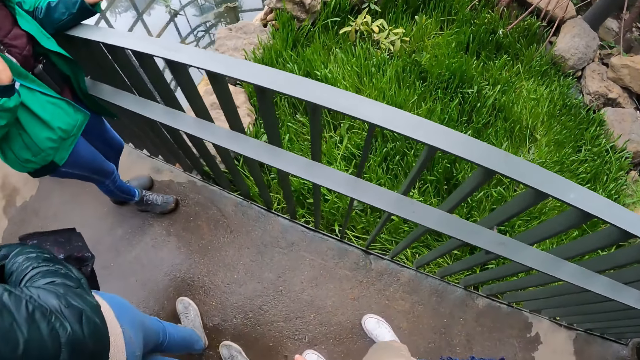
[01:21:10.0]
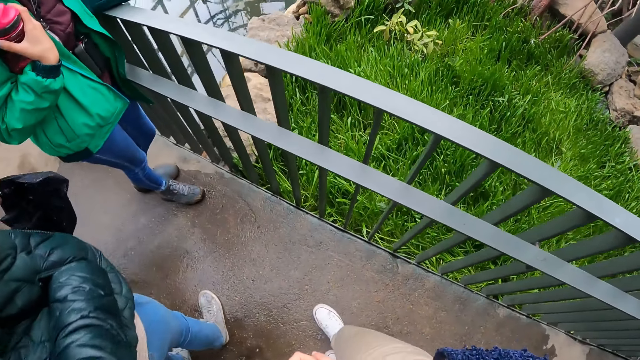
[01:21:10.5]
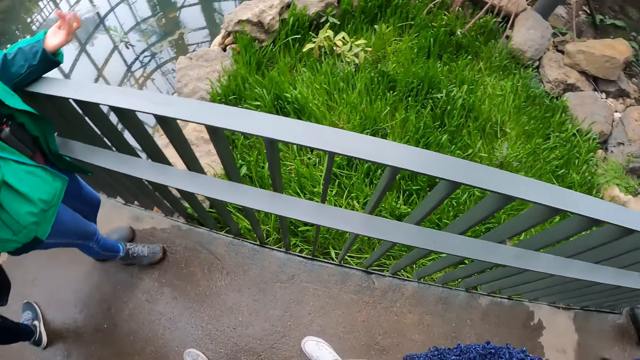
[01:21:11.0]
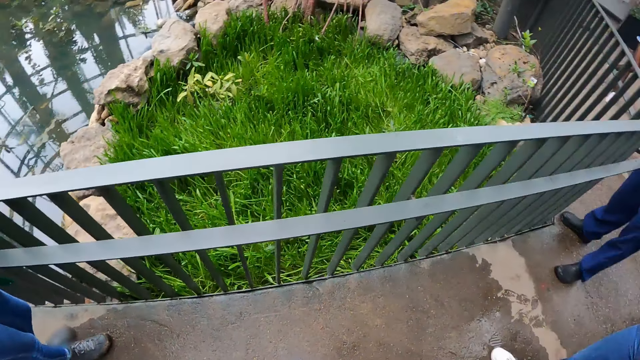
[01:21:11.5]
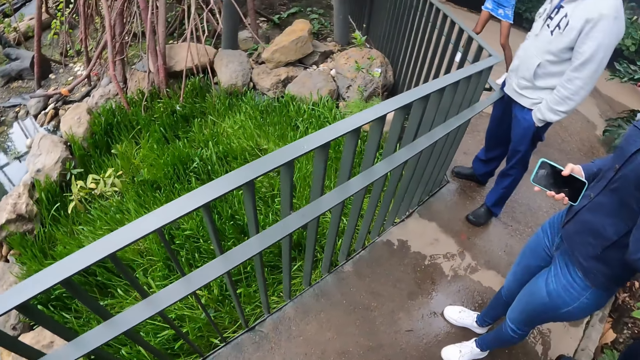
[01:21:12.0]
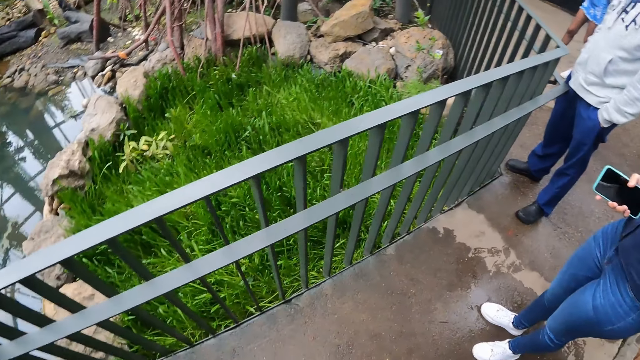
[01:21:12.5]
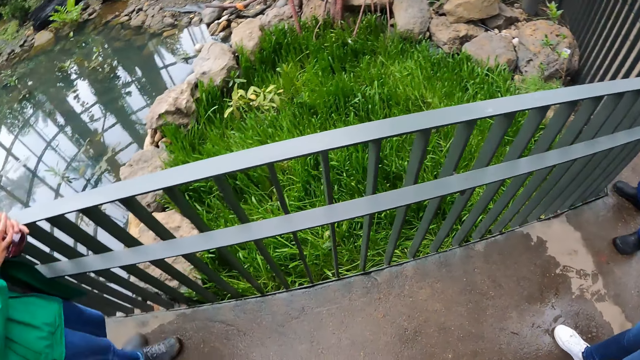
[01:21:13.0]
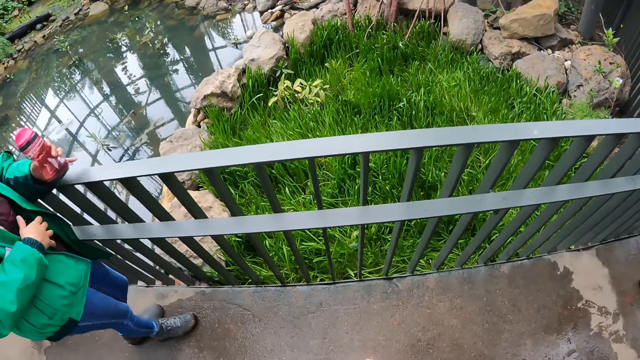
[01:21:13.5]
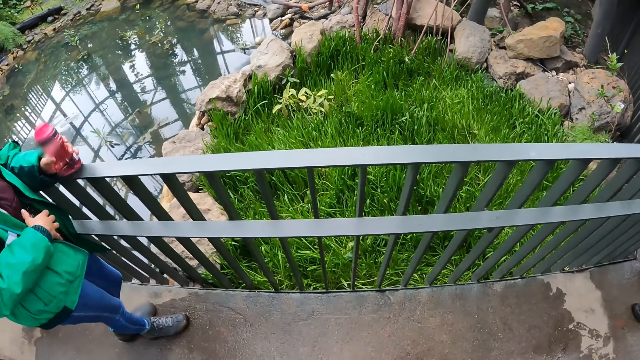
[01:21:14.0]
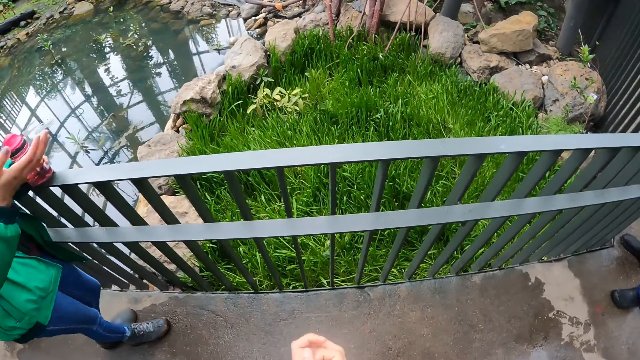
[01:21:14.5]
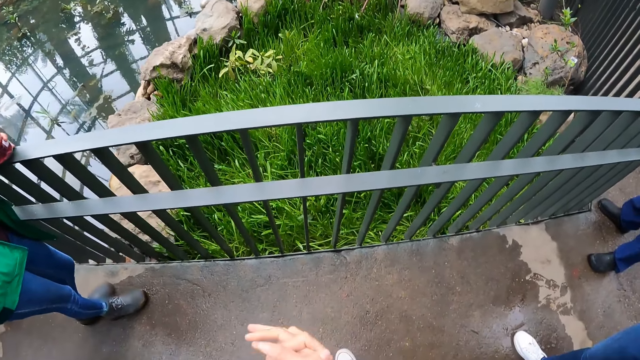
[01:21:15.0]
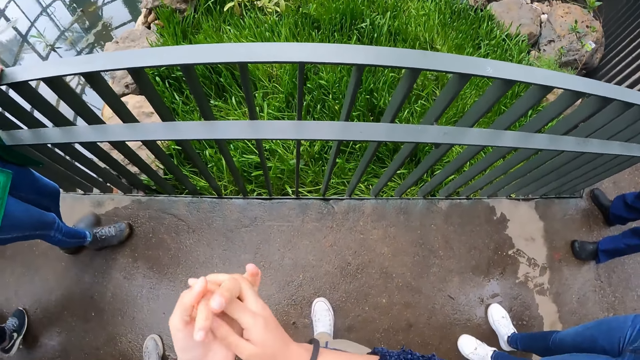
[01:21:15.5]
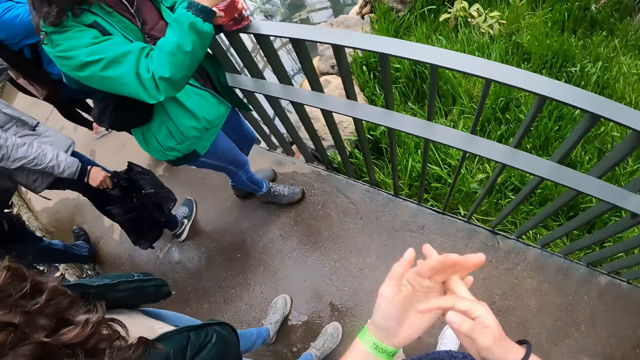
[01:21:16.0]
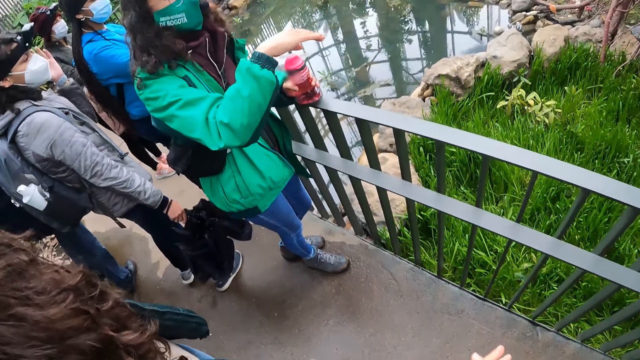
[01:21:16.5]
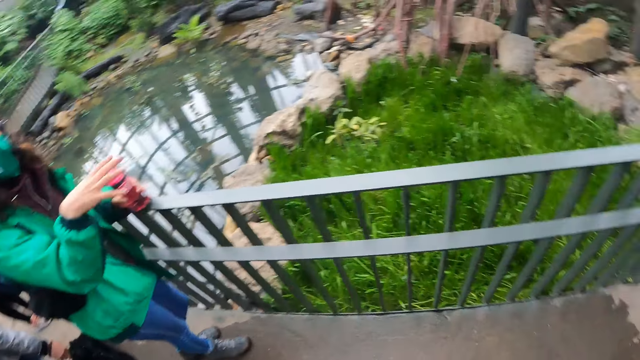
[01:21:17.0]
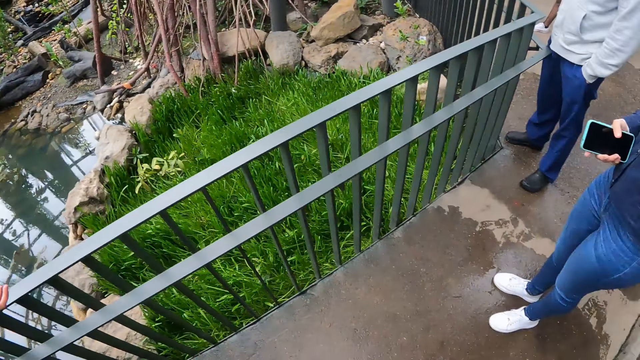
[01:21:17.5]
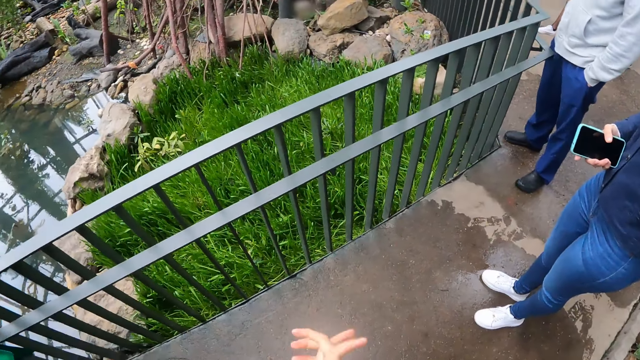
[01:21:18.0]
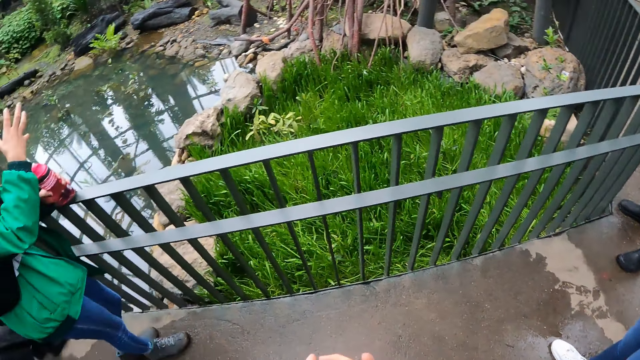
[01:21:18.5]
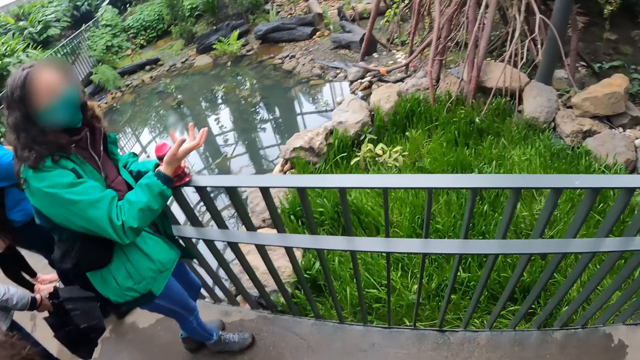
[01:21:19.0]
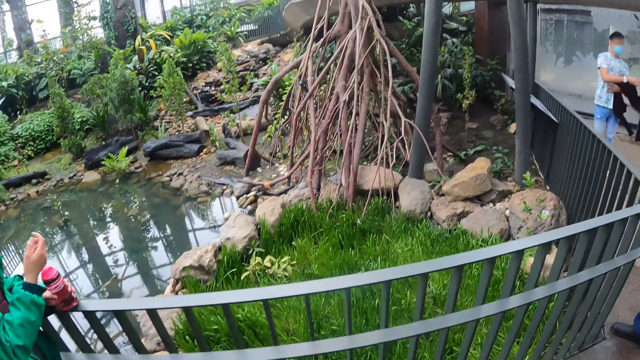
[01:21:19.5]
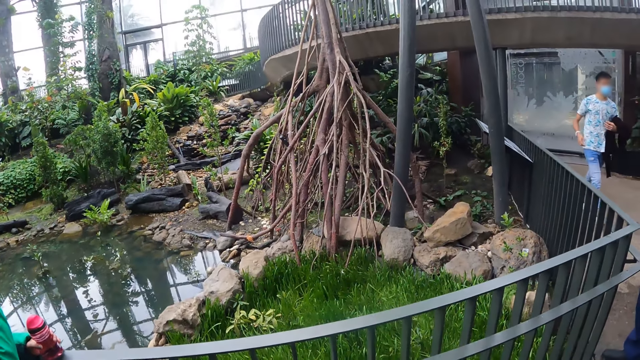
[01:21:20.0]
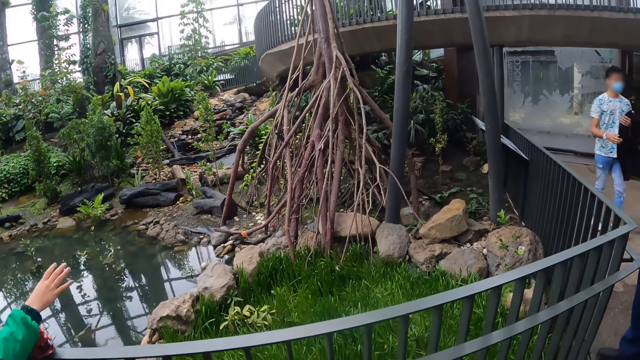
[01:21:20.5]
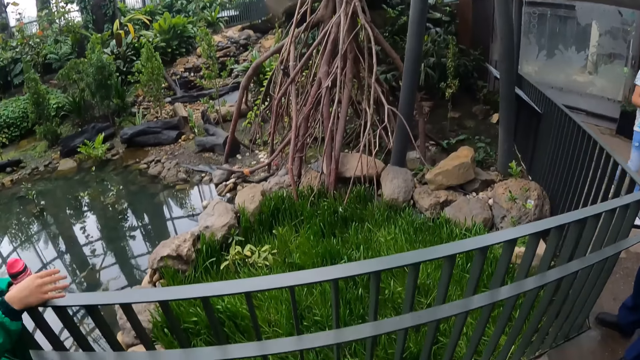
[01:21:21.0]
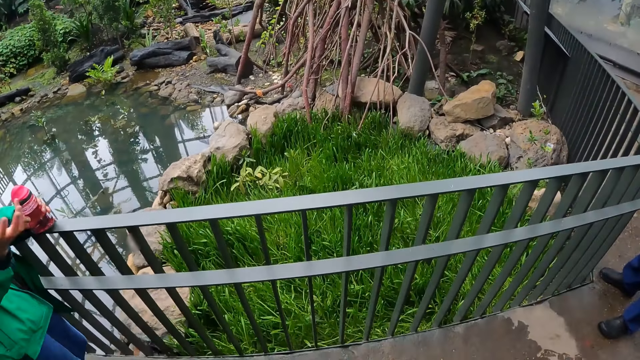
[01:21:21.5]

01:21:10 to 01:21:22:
A woman passes the water bottle in her right hand to her left hand. The camera wearer places the water bottle in her left hand on the railing. The woman converses with the camera wearer and the group of people. The camera wearer clamps their hands together. Another woman interacts with a third woman and the camera wearer. The second woman makes hand gestures with her right hand. The camera wearer puts their hands together and looks around.

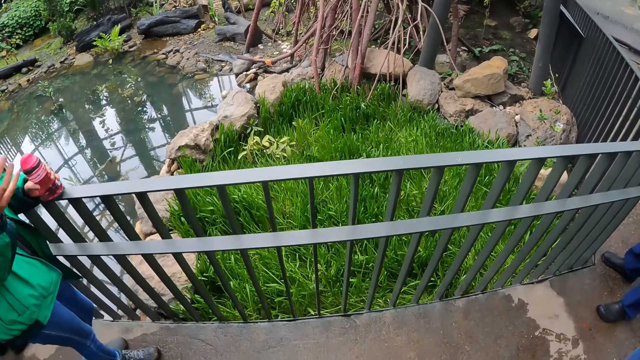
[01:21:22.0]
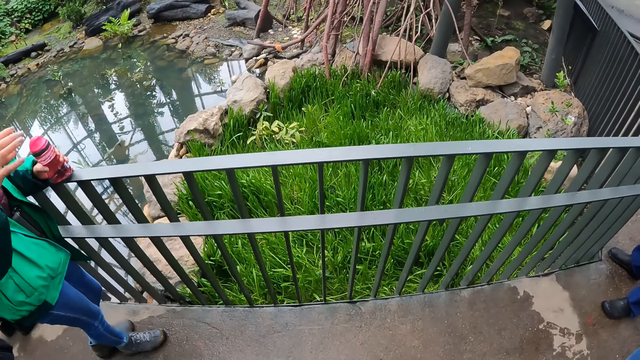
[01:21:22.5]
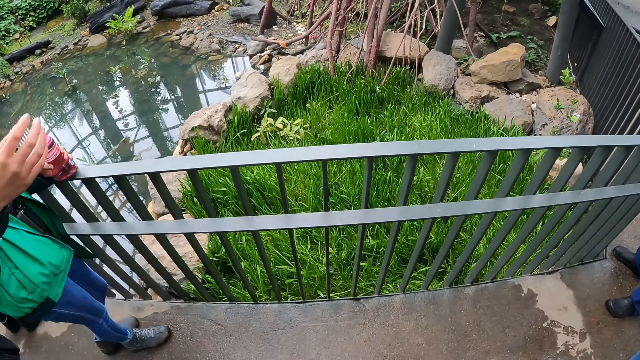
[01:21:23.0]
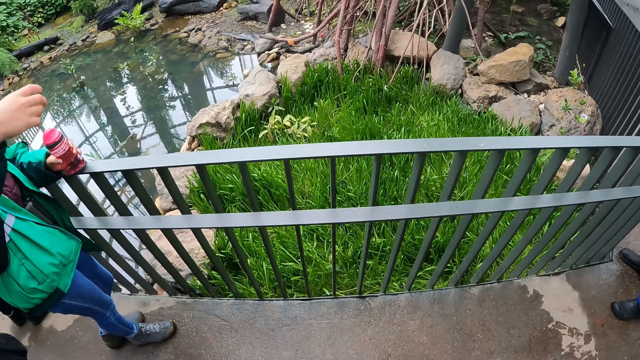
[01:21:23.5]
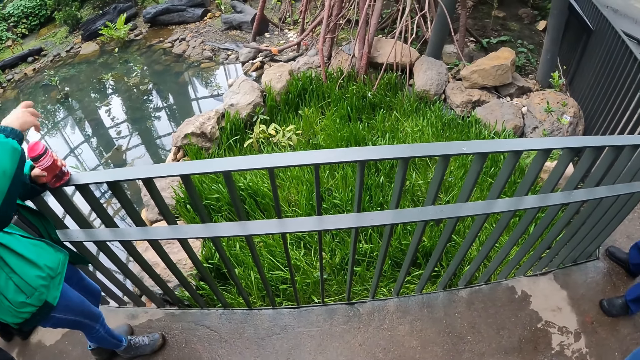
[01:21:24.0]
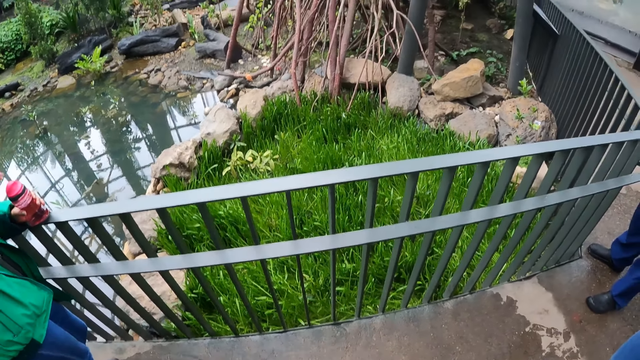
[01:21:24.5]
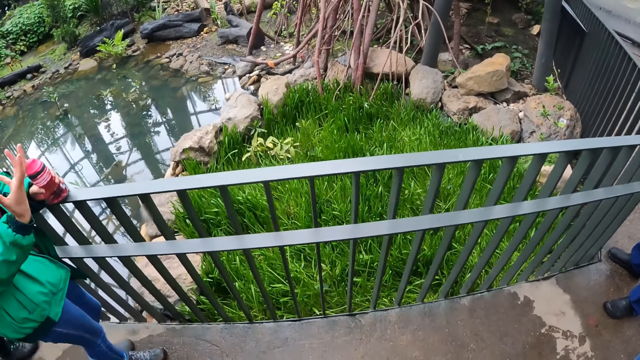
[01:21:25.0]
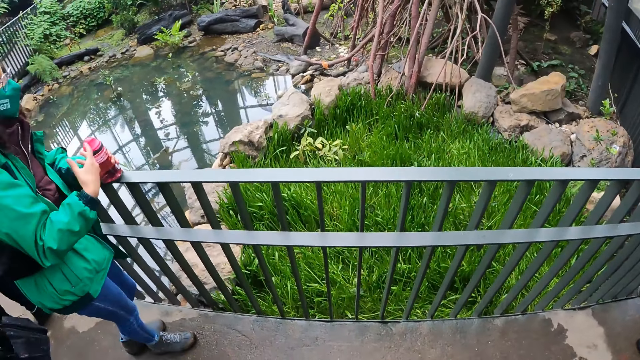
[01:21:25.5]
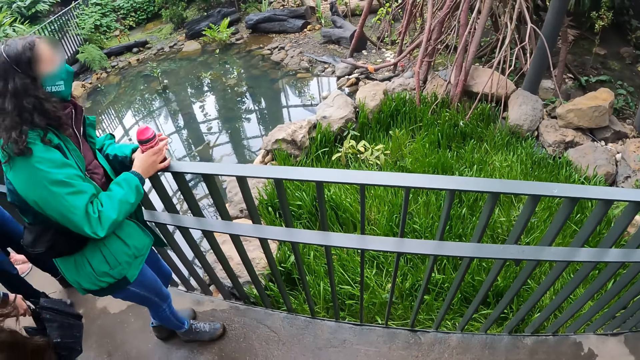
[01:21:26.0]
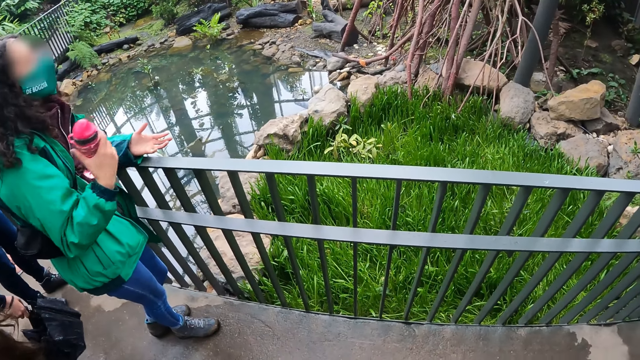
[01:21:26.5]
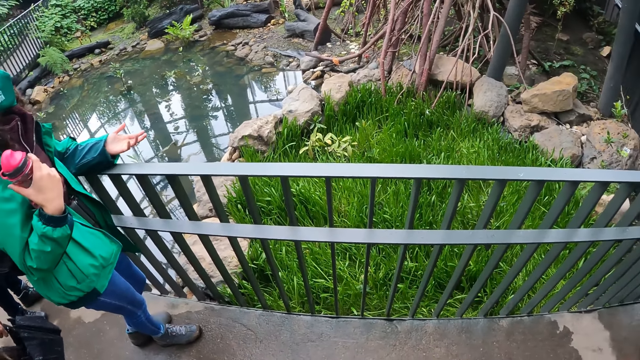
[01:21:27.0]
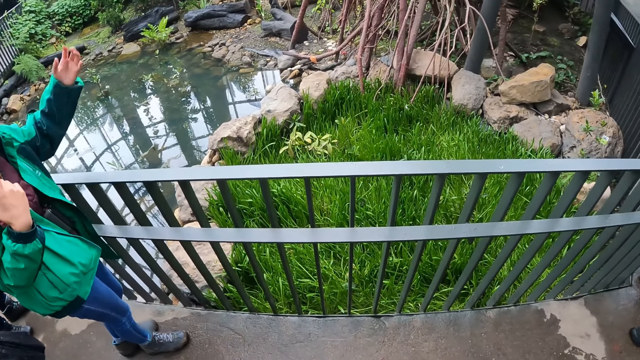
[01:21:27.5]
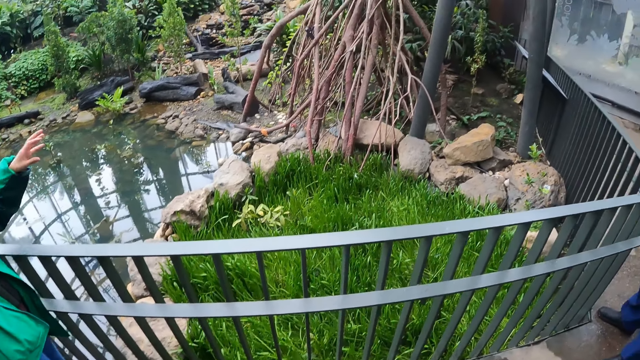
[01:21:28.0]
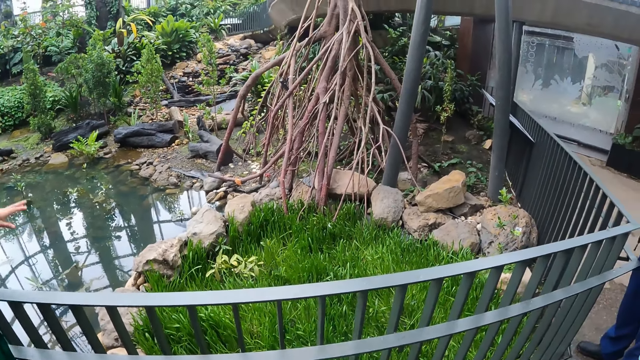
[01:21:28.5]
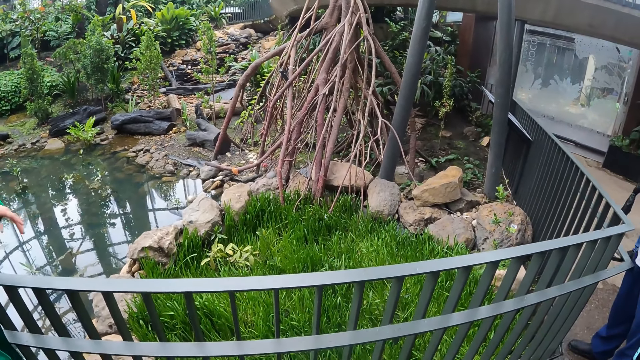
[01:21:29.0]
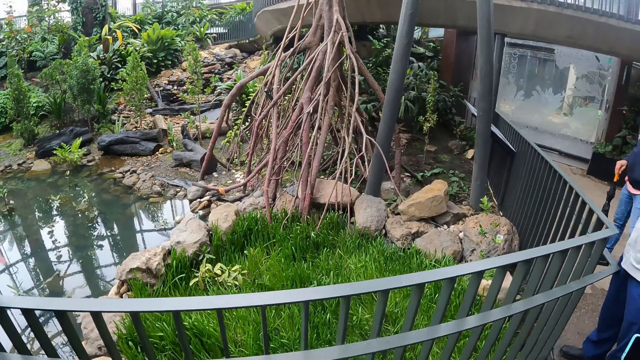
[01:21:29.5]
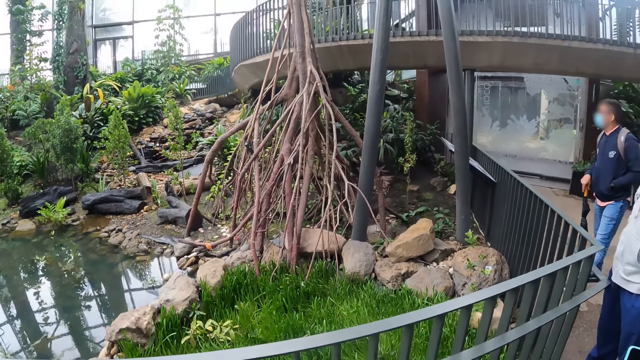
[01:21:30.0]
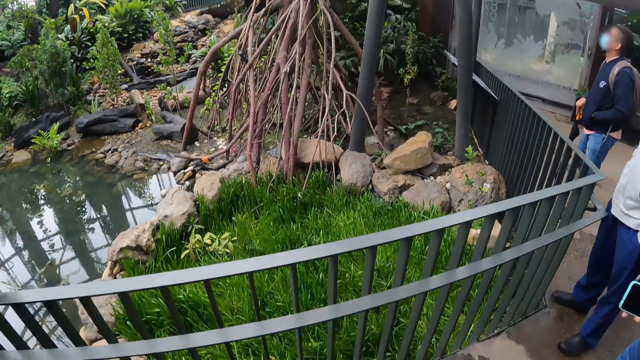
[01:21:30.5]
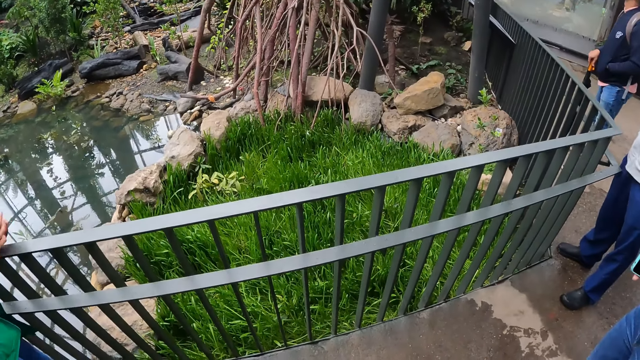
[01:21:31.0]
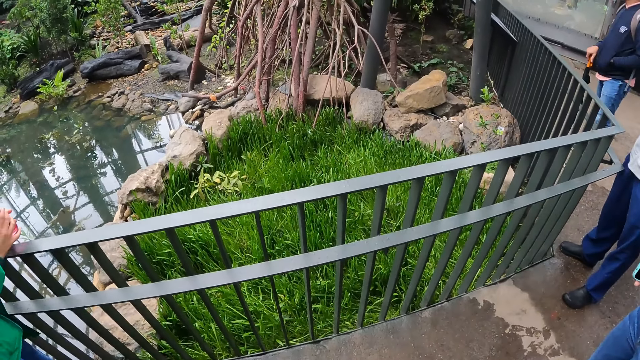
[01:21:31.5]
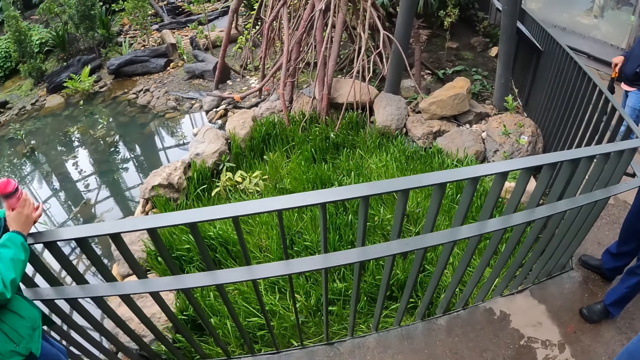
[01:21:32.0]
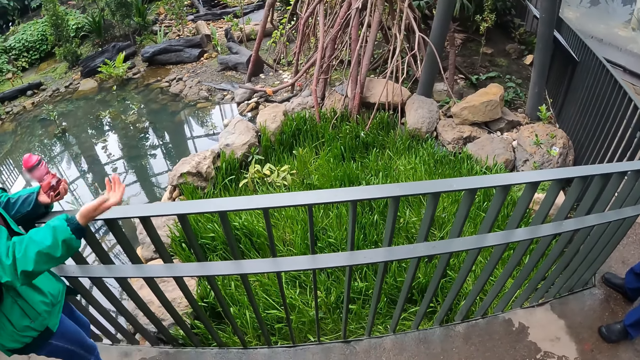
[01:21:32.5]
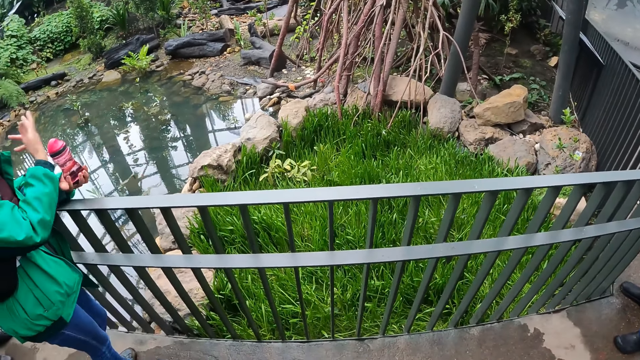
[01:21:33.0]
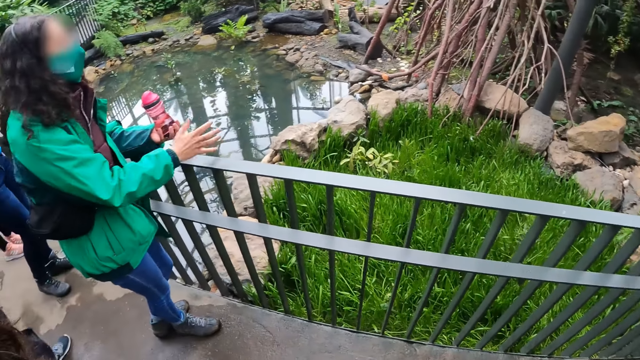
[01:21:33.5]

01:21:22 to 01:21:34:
A woman picks the water bottle from the rail with her right hand. The woman makes hand gestures with her left hand. The woman holds the water bottle with her right hand. The woman drops the water bottle on her left hand with her right hand. The woman makes hand gestures with her right hand. The woman places her right hand on the rail.
